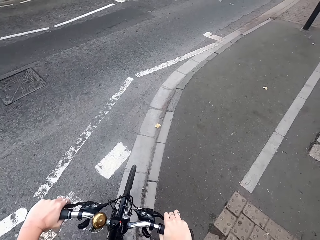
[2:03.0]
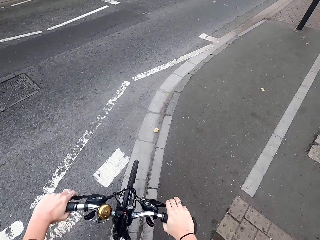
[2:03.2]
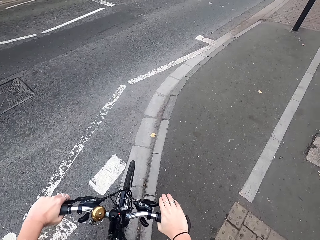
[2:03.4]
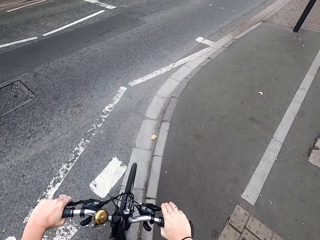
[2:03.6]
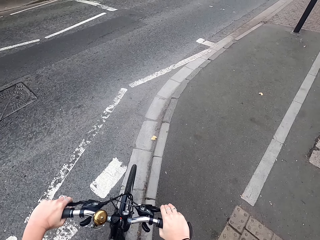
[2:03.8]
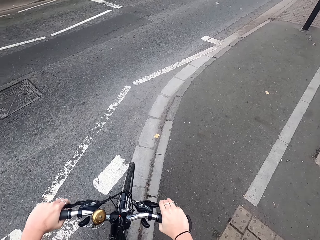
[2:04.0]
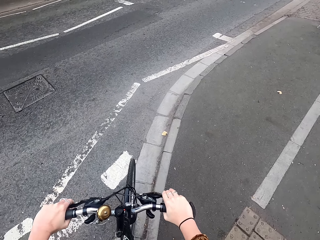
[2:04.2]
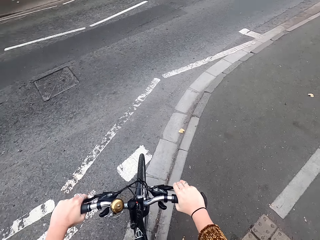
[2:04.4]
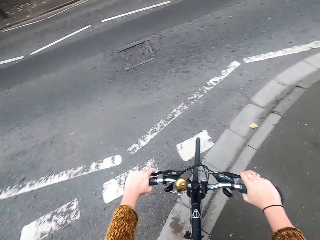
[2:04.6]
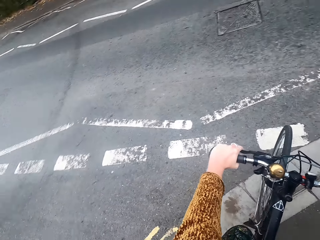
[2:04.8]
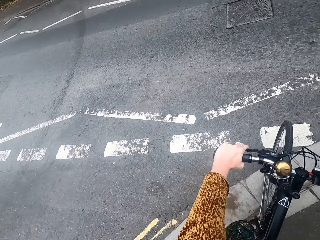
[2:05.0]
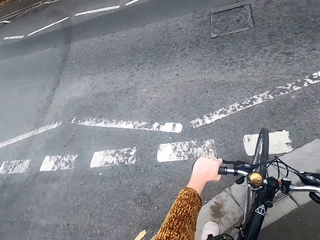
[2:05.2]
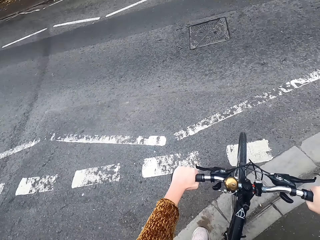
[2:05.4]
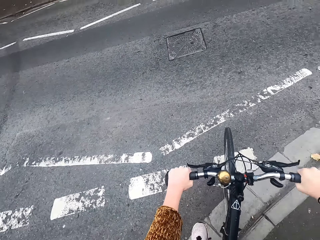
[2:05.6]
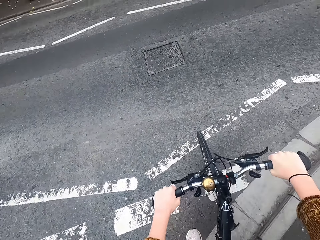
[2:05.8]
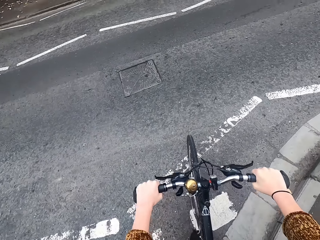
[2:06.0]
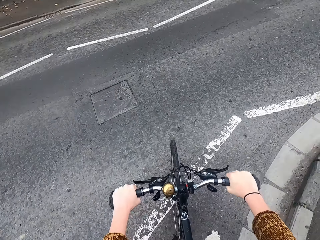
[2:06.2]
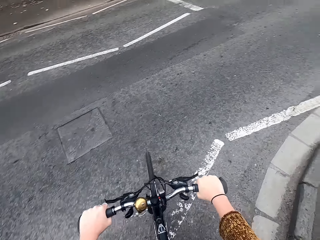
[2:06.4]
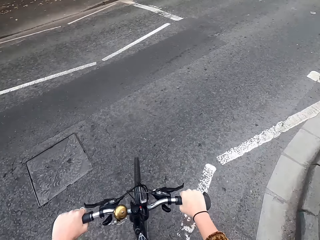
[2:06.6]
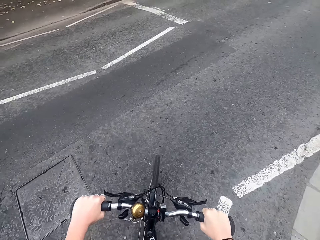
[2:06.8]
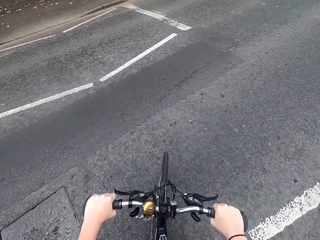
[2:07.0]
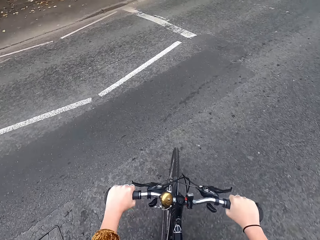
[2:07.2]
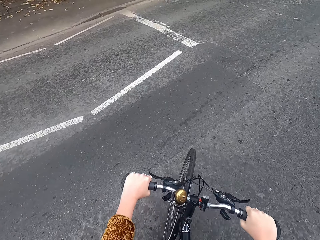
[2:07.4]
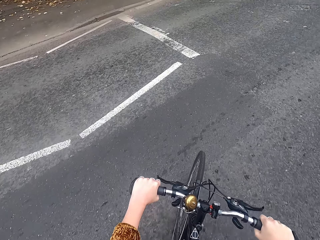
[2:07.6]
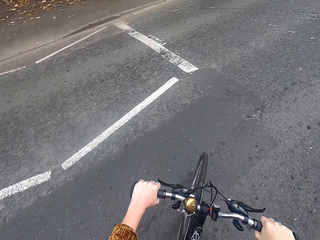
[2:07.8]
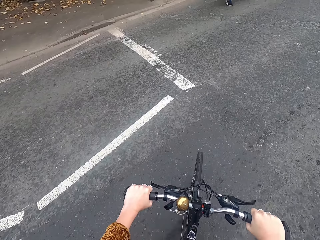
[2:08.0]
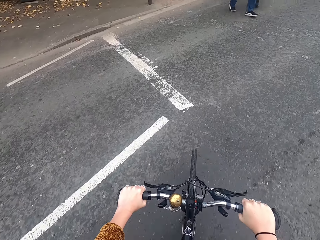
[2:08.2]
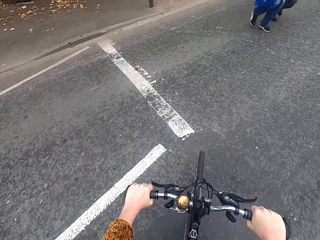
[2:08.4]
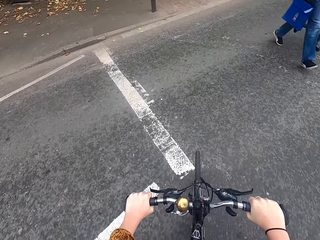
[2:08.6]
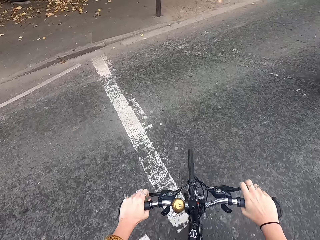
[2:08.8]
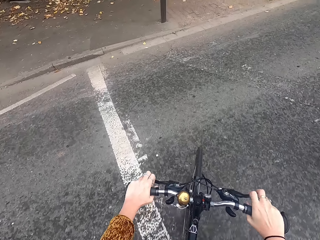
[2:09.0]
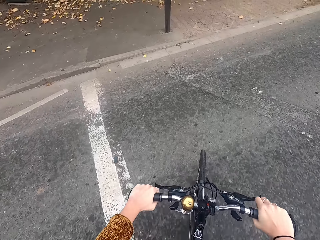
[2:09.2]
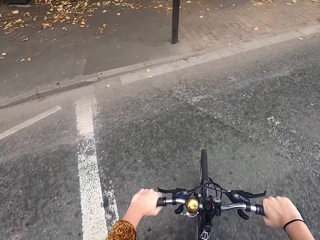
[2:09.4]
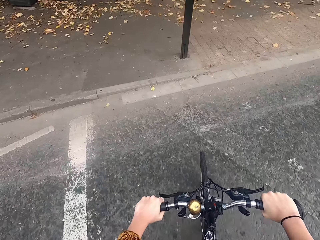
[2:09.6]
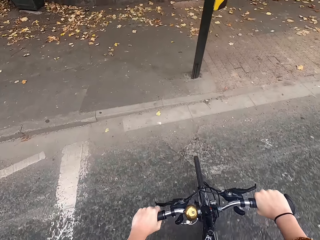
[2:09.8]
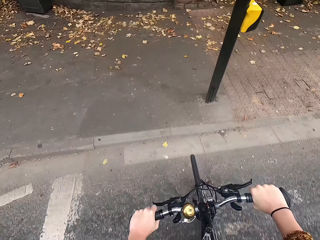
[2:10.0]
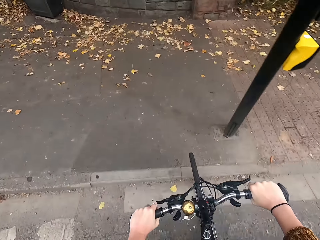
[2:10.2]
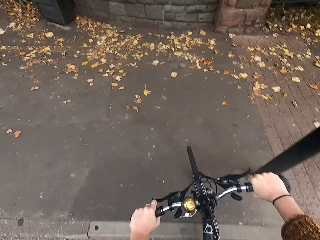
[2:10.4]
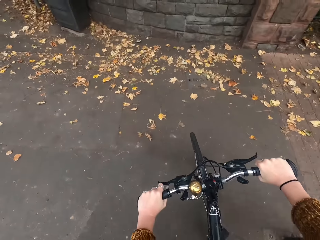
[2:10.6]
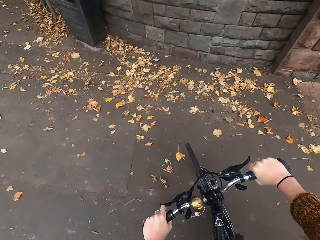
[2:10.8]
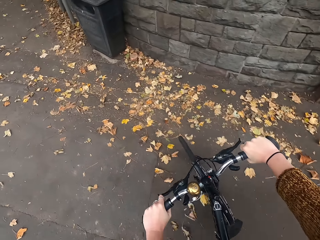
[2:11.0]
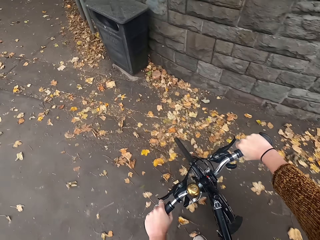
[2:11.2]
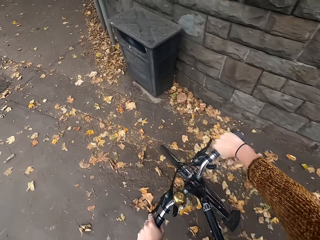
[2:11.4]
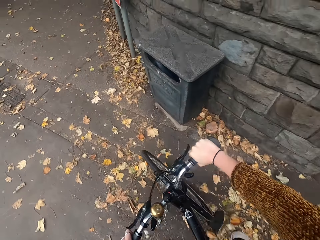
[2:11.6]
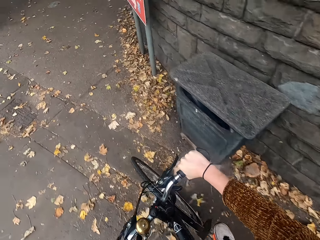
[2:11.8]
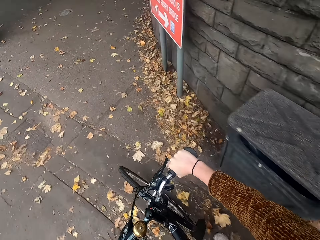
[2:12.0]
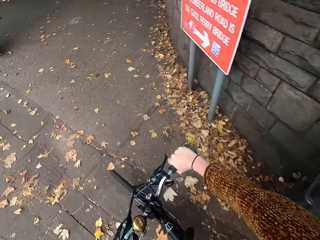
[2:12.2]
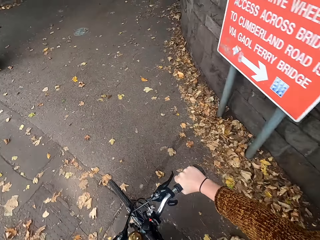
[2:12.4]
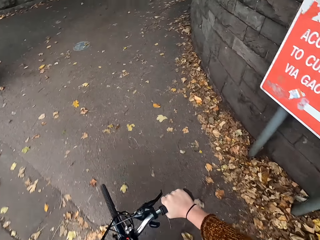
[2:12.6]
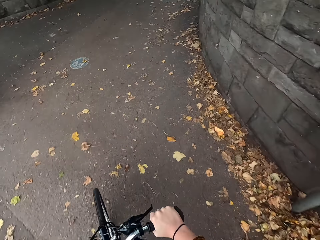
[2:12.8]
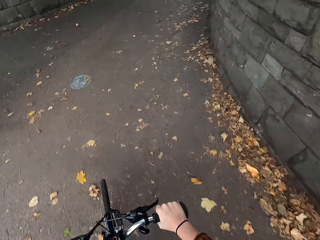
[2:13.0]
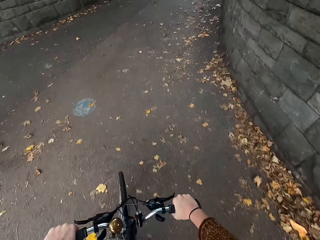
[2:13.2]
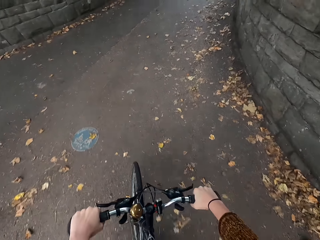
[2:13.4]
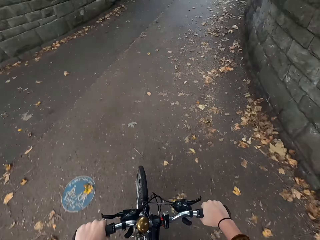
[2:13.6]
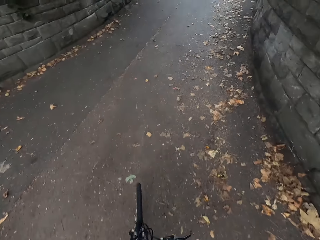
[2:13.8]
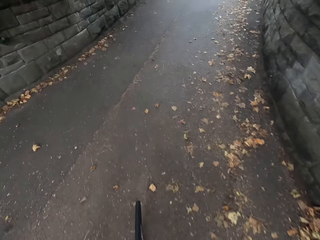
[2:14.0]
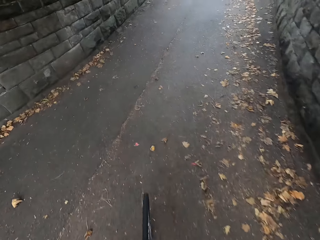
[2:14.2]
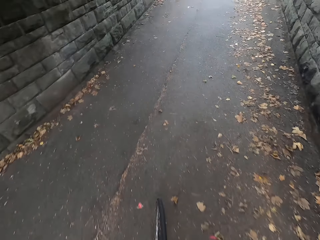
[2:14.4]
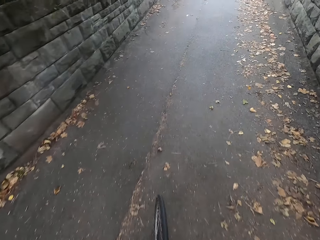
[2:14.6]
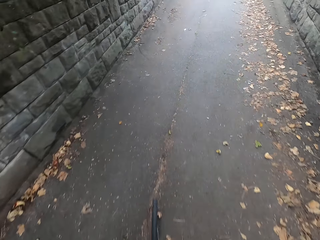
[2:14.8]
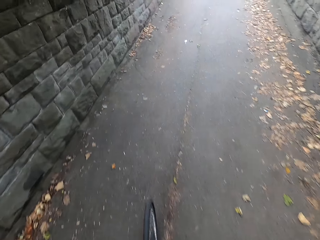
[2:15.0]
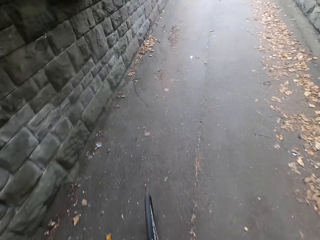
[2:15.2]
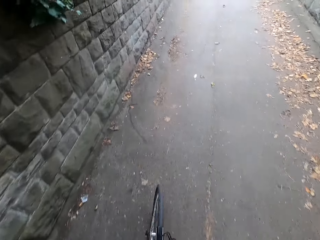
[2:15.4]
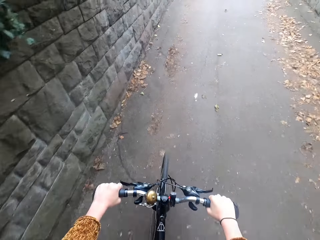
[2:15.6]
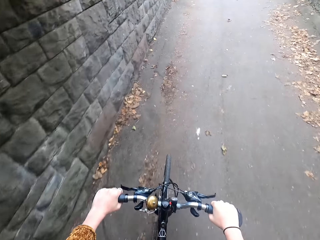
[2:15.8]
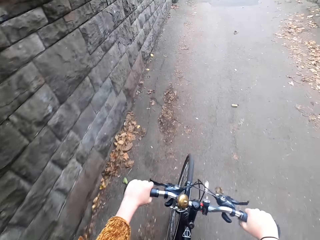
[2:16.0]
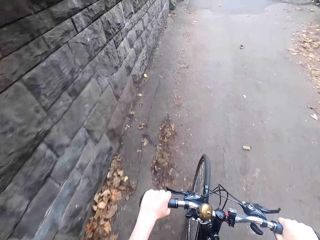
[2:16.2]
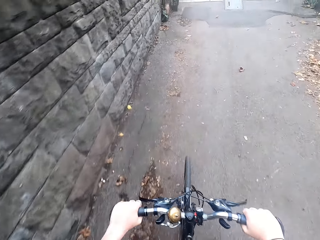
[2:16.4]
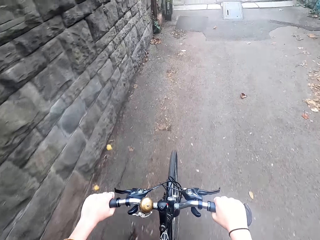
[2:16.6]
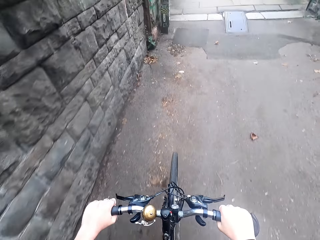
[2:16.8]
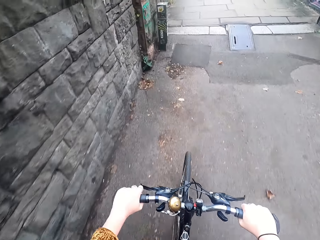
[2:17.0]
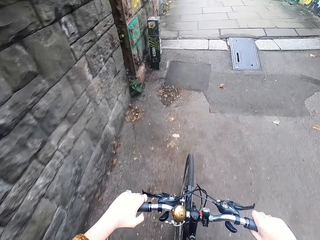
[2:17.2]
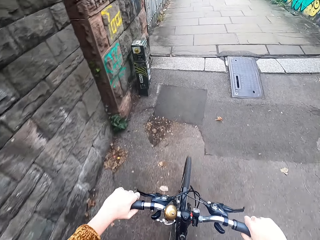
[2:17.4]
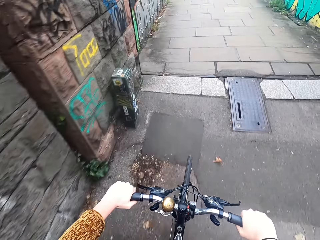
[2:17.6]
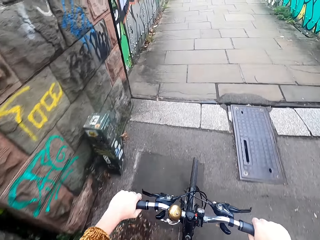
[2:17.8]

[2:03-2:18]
The camera wearer stops cycling the bicycle. They cross to the other side of the road. They ride the bicycle past a man and a woman. They turn to the left side of the road. They cycle the bicycle on the pathway.

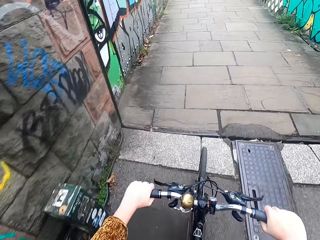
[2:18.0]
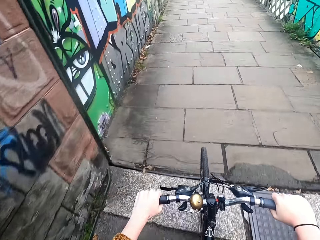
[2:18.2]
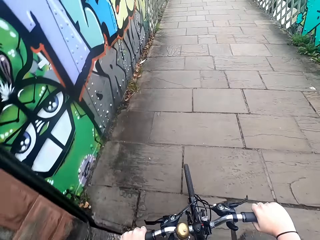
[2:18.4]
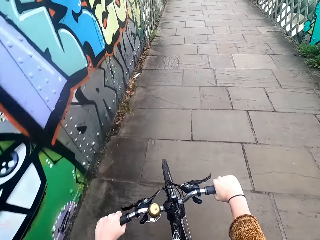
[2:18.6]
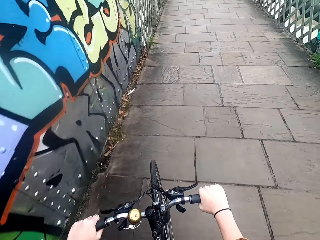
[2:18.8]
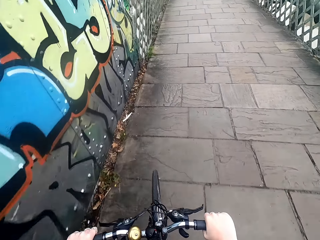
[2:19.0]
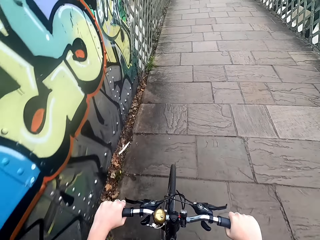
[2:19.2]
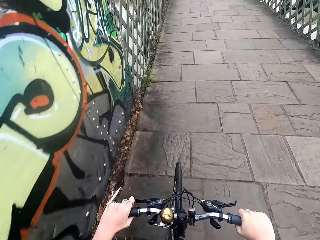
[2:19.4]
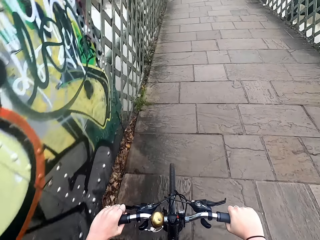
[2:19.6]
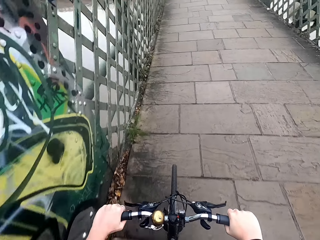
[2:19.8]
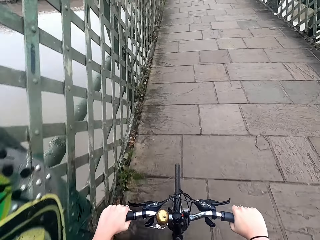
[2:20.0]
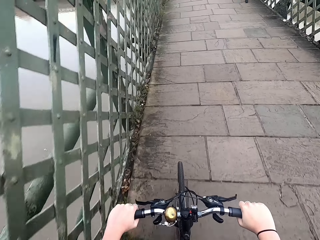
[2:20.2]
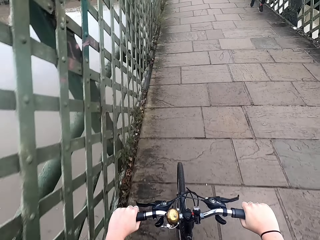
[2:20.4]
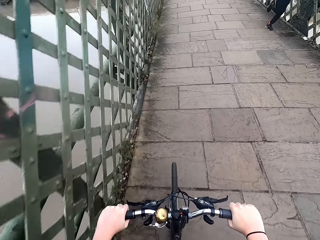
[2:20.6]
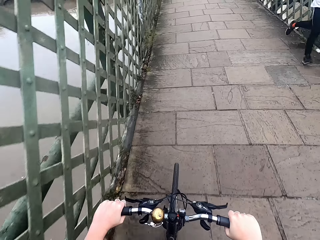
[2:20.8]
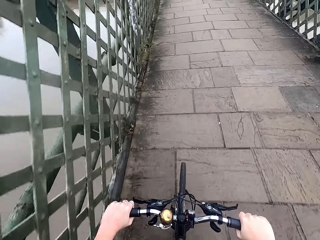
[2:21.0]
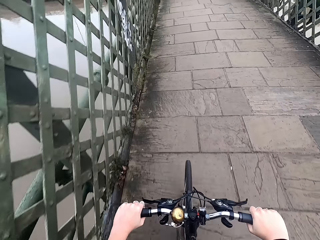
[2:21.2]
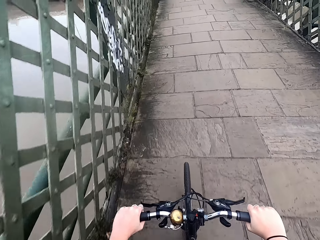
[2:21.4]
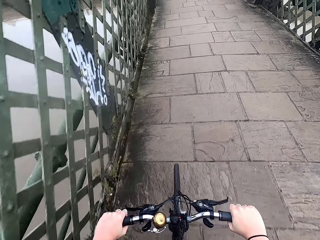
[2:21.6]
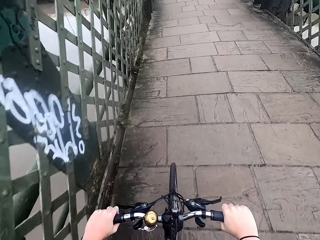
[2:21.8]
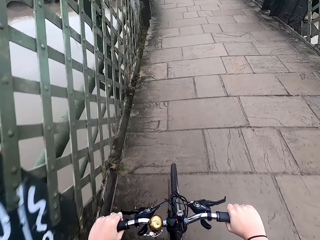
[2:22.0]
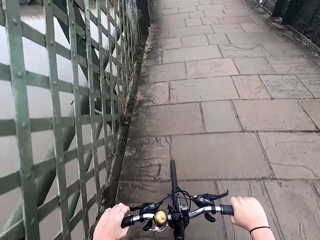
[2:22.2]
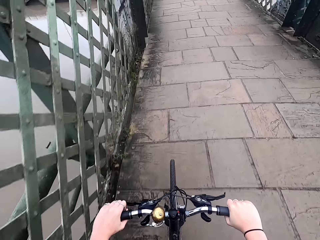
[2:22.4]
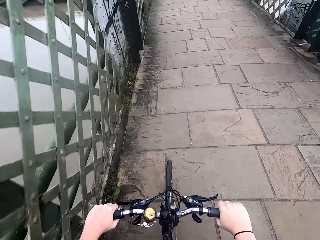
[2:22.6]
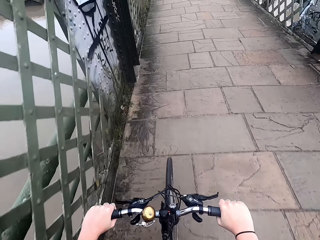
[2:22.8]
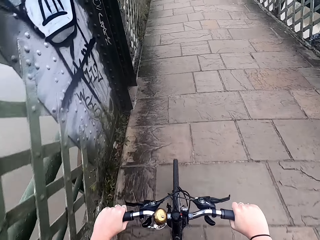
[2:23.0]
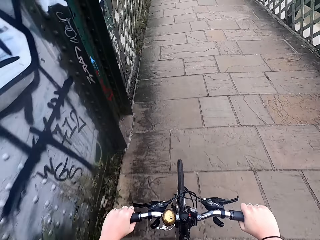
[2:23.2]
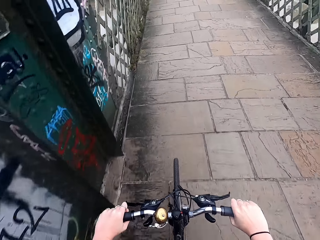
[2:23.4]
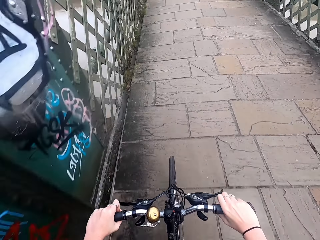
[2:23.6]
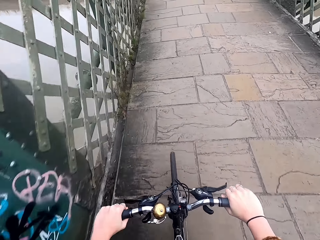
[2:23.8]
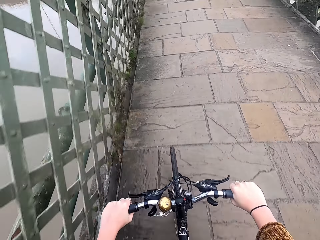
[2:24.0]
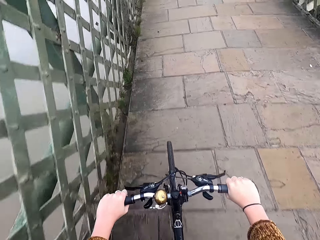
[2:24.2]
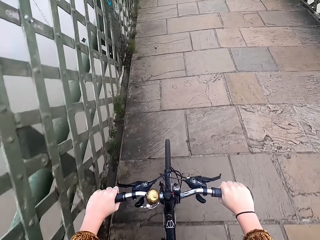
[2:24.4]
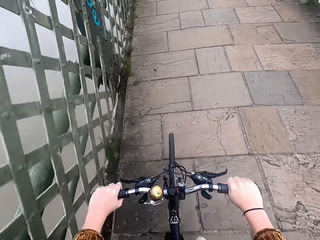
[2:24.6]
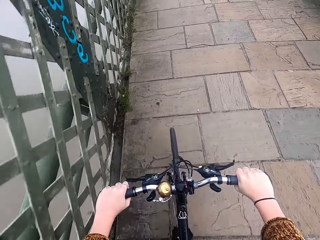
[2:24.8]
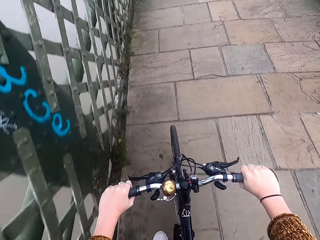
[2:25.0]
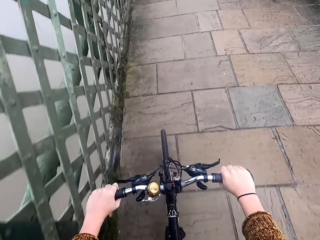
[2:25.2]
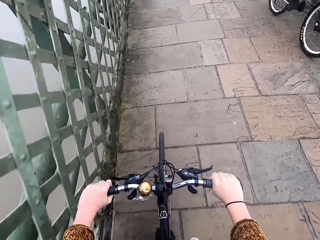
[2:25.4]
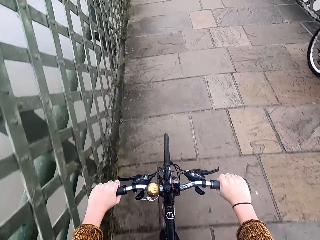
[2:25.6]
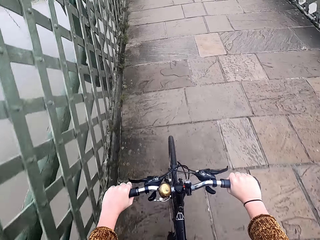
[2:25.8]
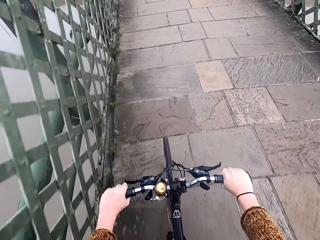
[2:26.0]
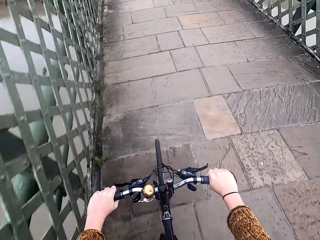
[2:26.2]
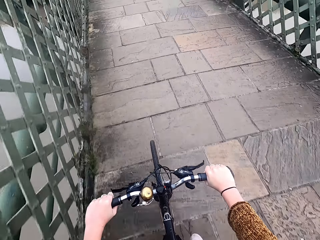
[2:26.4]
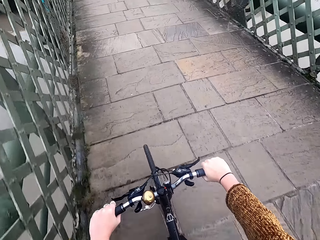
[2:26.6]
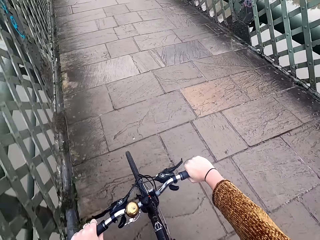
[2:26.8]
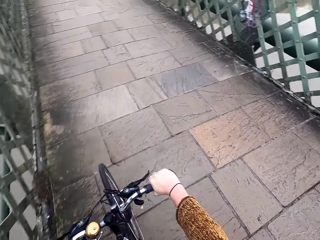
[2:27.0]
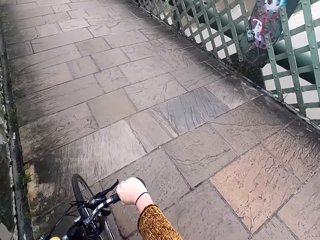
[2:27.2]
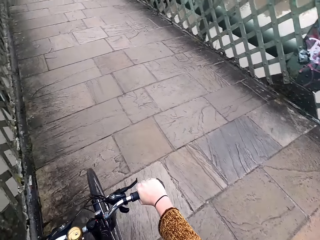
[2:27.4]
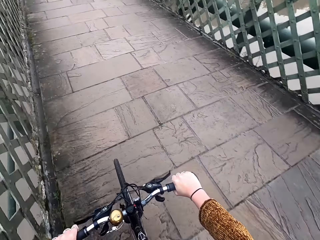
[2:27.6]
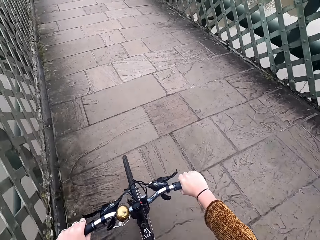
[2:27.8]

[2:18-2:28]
A man jogs past the camera wearer. Another man rides a bicycle past the camera wearer.
